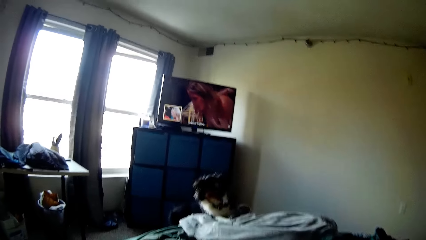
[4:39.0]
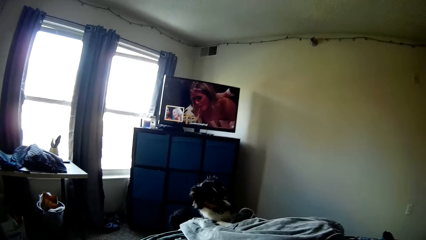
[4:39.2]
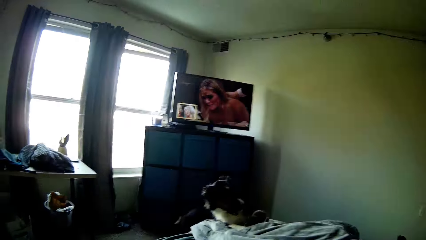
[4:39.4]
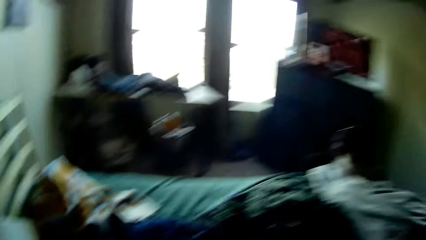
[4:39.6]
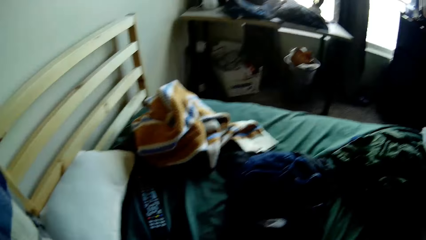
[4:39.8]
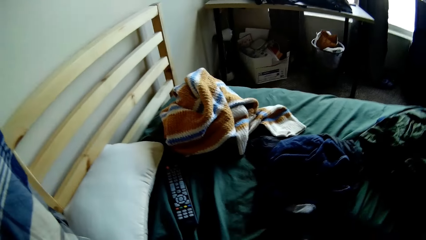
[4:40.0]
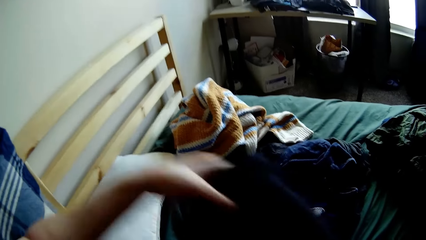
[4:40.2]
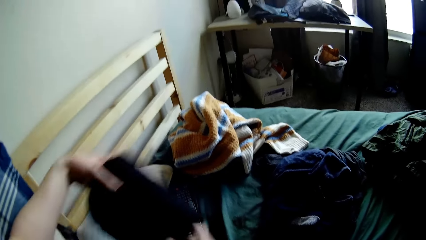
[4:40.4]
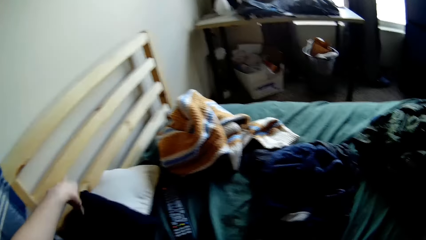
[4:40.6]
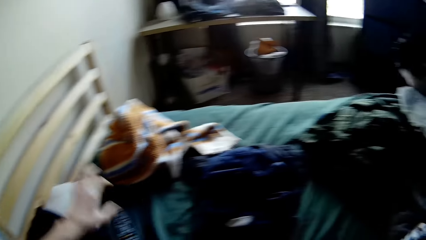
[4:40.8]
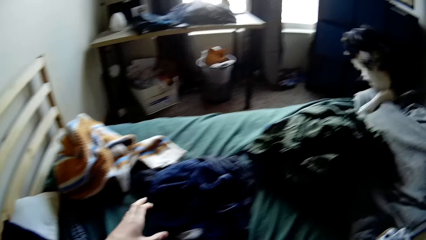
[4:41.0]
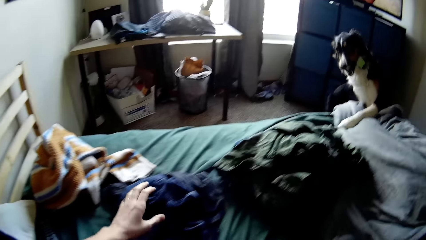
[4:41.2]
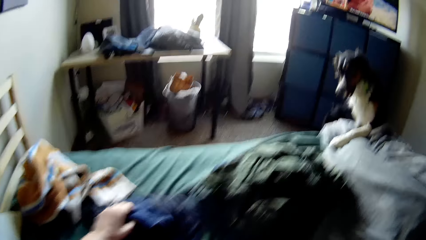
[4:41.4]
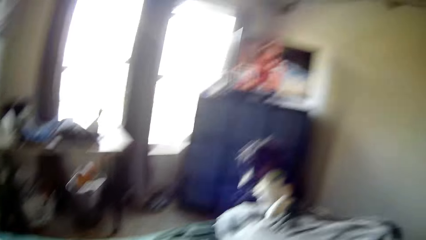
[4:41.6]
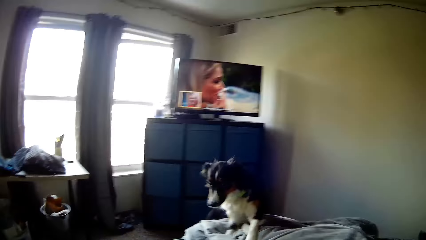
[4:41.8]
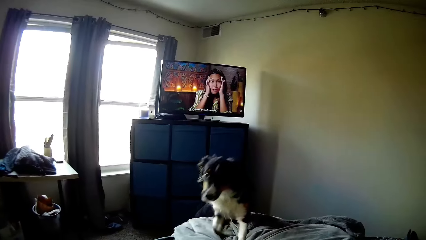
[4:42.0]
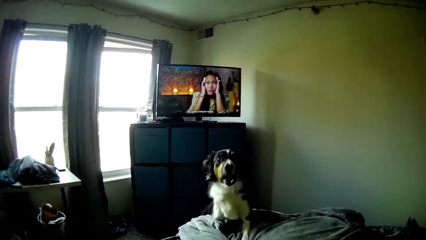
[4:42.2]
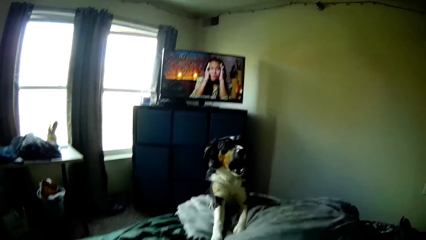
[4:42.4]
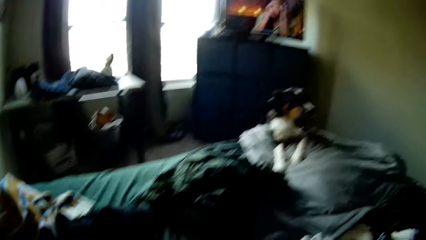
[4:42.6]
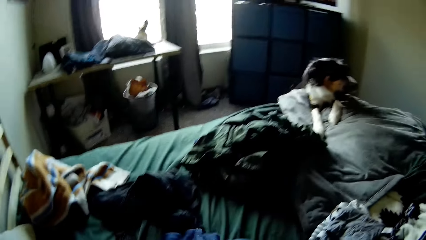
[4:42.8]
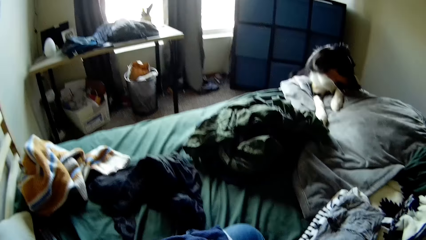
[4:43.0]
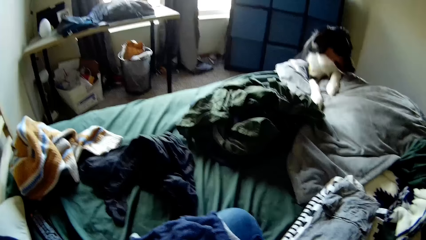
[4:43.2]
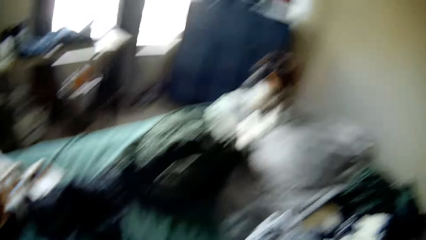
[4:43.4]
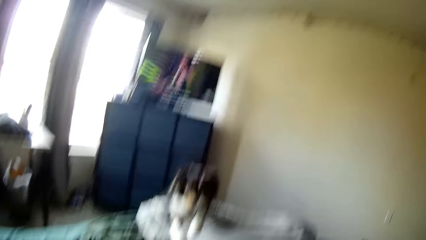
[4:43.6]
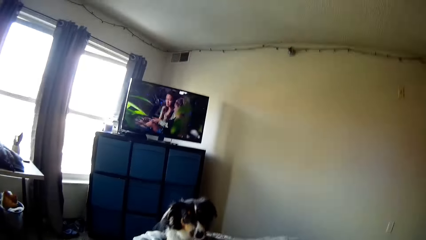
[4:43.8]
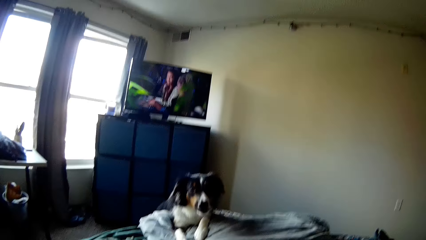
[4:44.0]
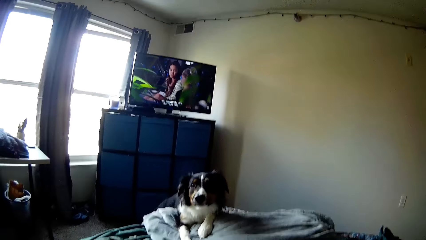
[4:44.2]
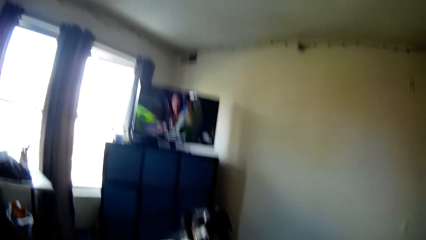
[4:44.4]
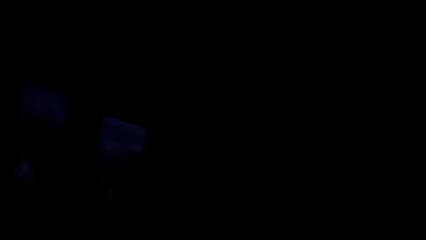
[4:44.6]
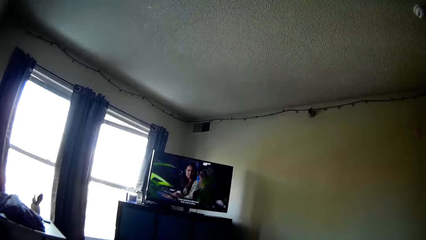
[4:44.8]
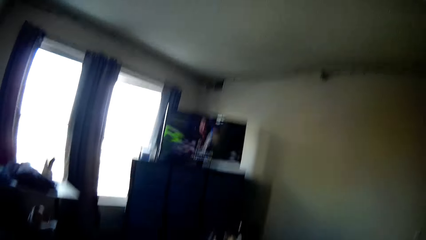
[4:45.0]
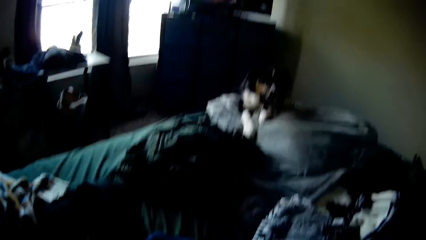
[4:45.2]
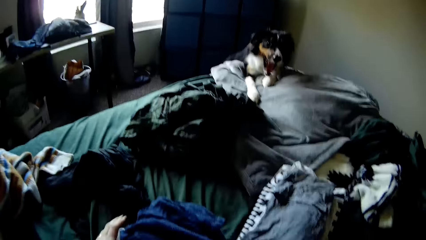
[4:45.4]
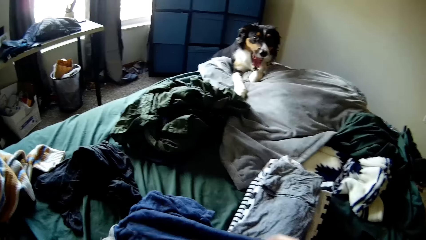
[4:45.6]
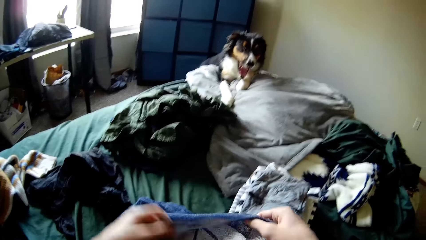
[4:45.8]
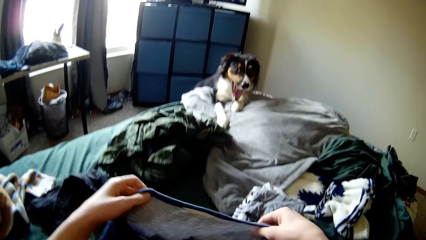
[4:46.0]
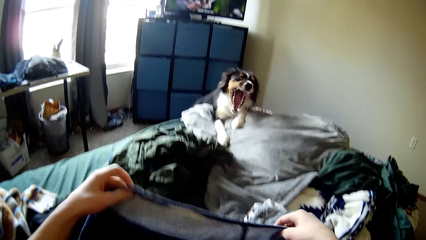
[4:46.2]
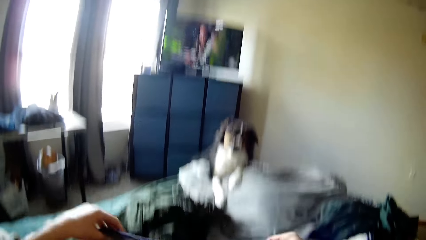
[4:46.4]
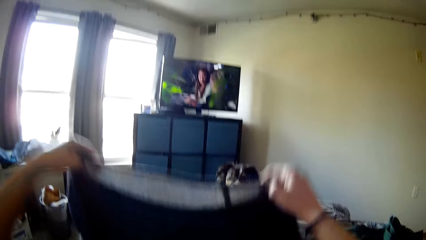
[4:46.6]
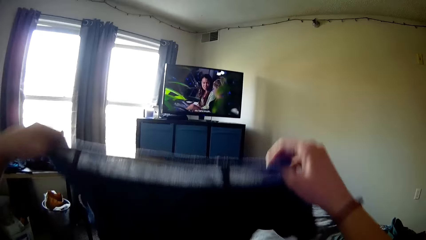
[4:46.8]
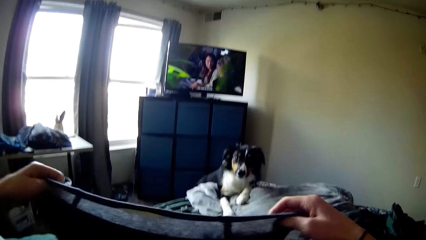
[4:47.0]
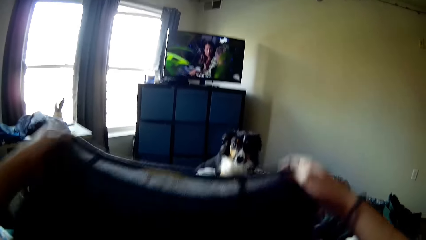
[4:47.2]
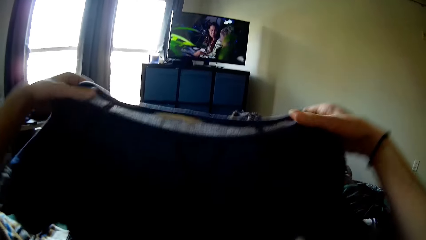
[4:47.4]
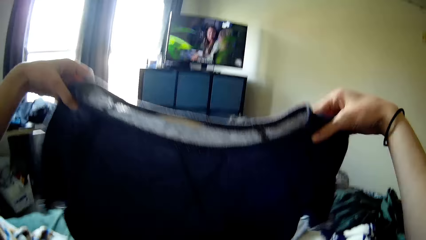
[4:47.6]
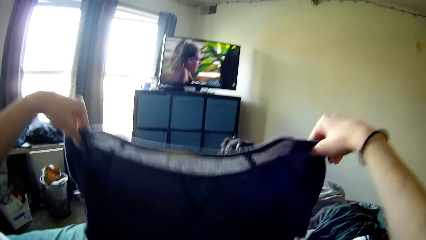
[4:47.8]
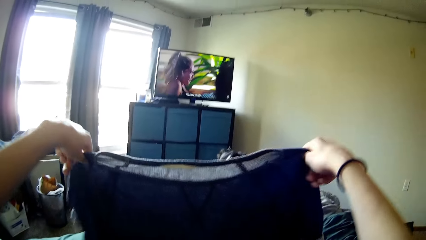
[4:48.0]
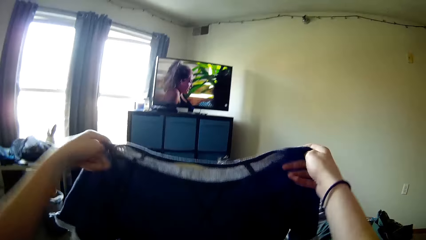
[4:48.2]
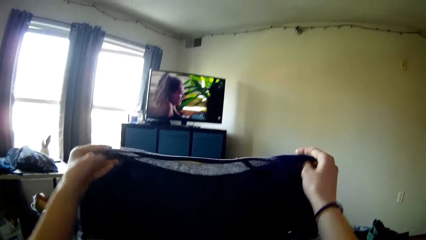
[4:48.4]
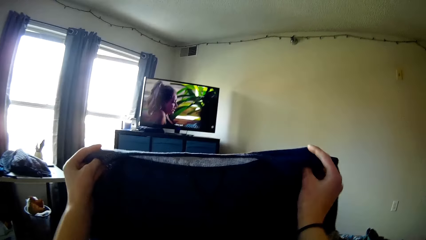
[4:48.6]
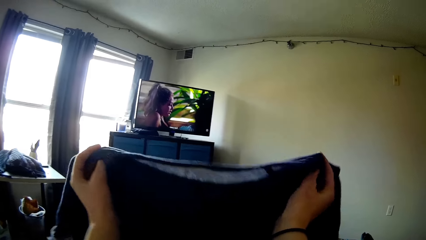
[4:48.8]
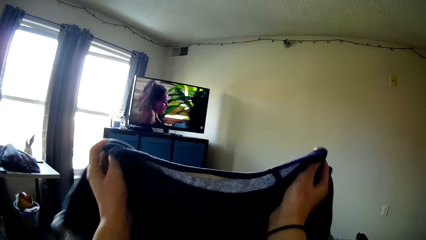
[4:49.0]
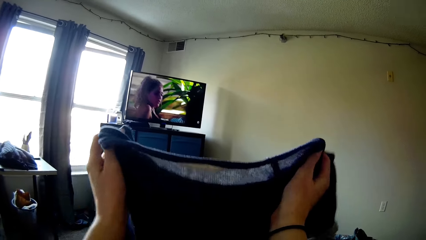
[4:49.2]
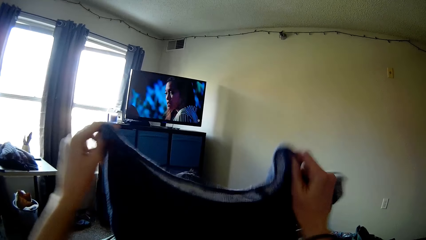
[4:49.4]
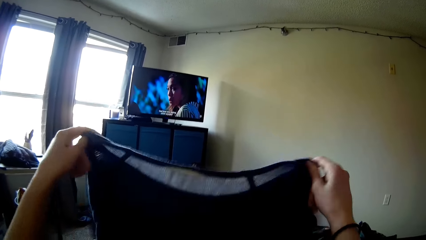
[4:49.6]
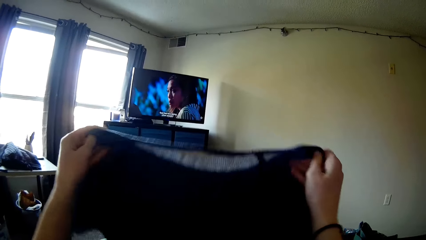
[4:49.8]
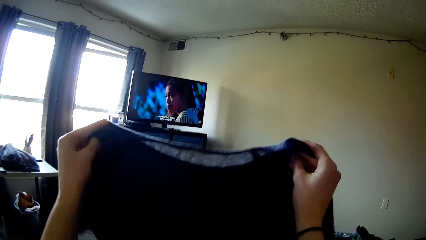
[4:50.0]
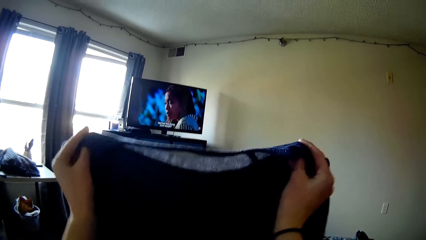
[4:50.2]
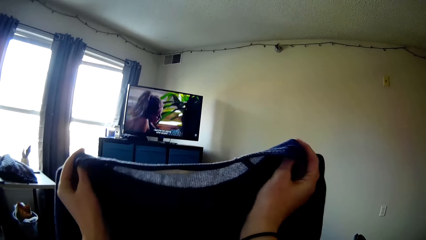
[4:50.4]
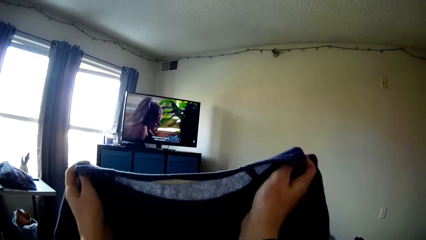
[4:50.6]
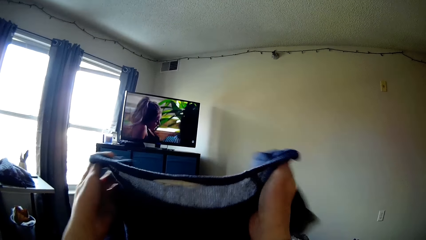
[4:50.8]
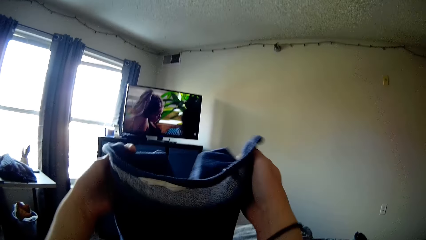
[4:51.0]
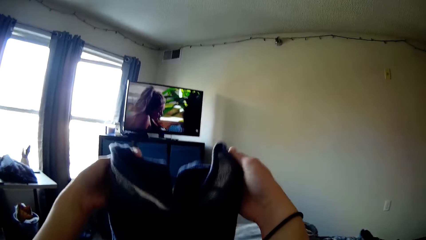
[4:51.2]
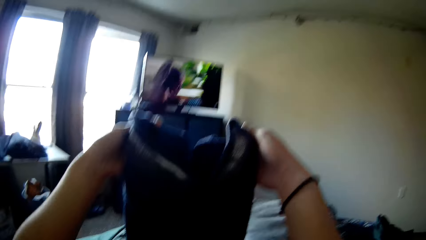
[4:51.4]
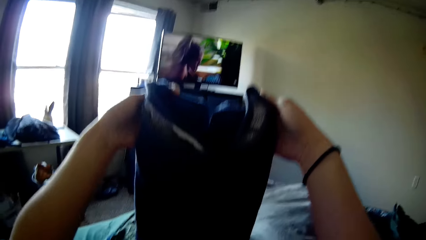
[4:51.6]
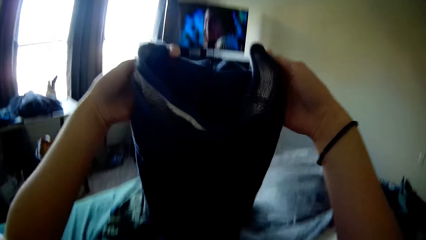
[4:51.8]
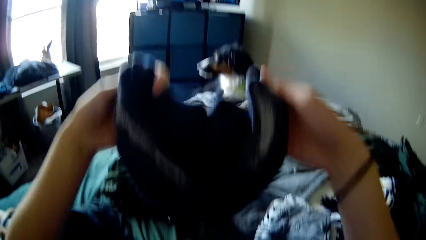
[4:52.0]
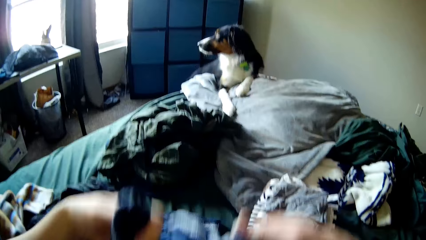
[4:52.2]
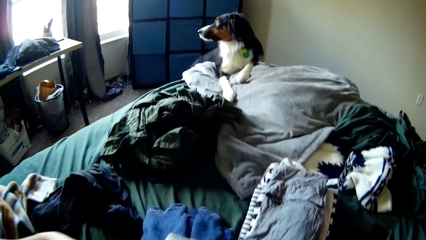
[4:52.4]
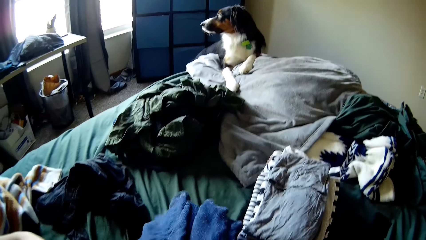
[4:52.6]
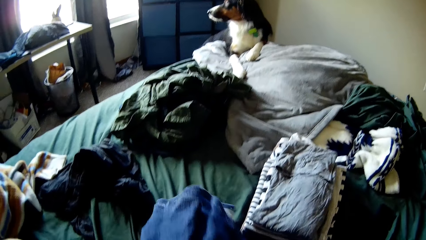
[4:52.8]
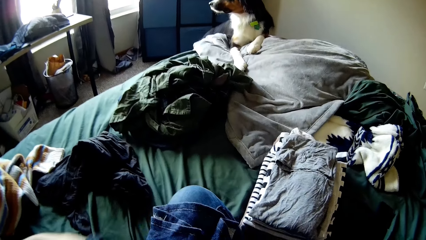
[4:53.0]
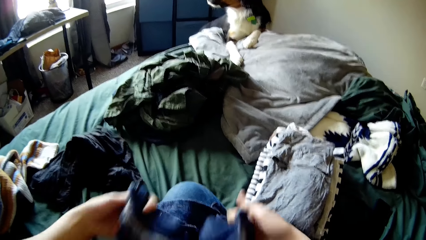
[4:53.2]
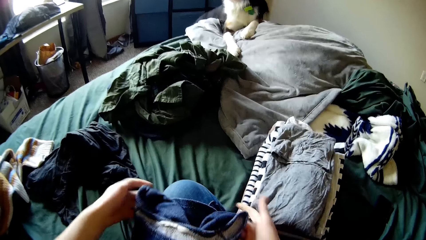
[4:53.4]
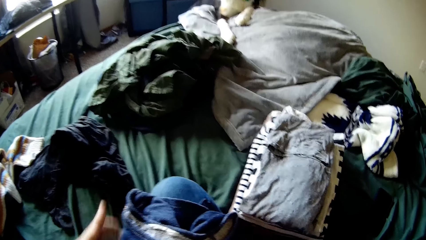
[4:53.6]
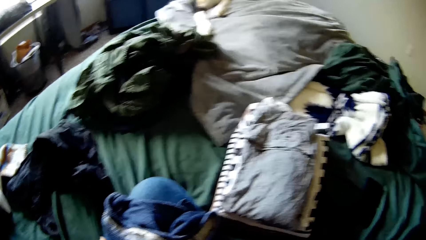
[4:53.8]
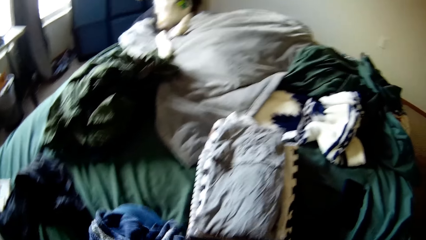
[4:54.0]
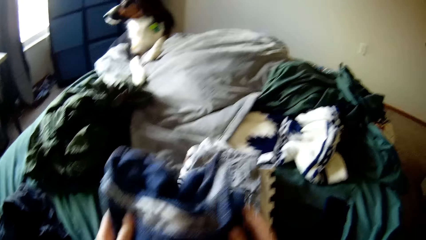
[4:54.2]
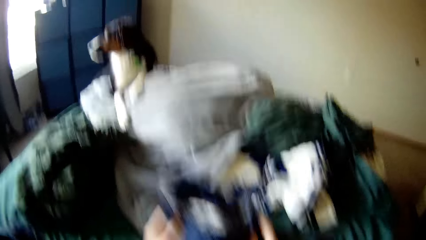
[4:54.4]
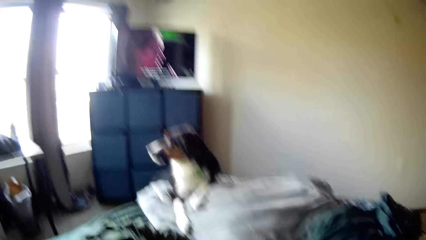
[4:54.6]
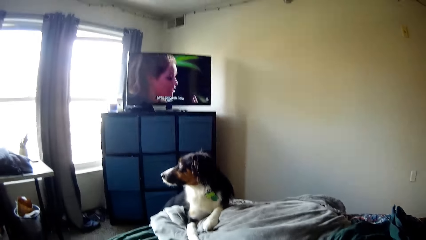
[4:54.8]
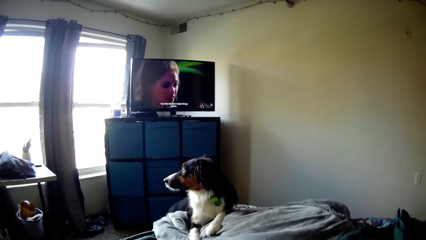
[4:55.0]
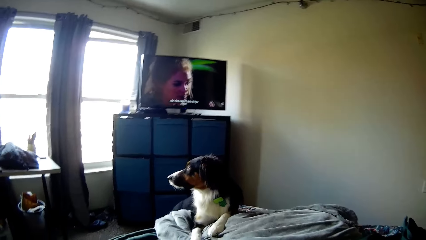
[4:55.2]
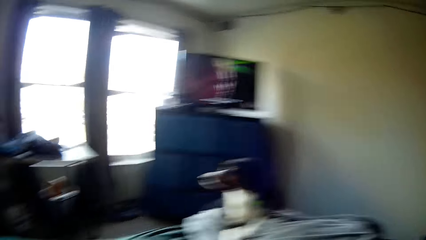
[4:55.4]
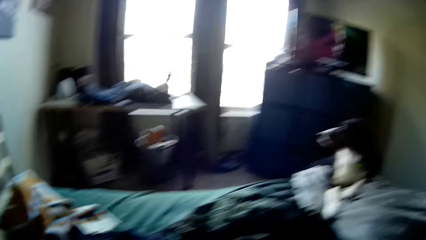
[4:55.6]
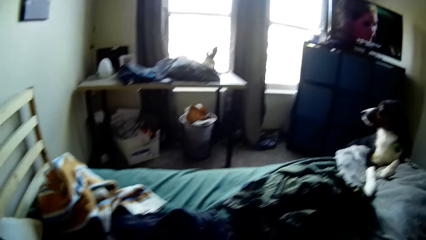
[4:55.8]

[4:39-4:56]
The camera wearer puts the cloth on the bed. He picks up the cloth on the bed. He sits on the bed. He folds the cloth in his left hand with both hands. He drops the cloth in his hands on a stack of clothes on the bed.
